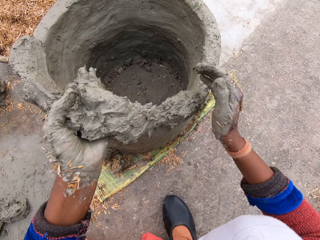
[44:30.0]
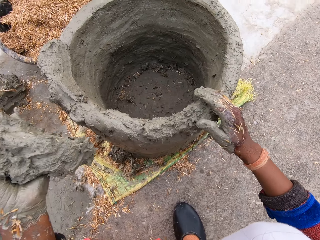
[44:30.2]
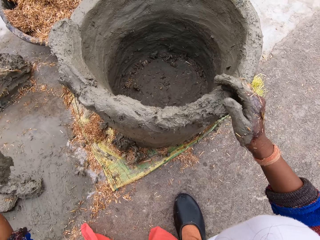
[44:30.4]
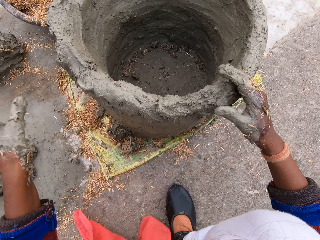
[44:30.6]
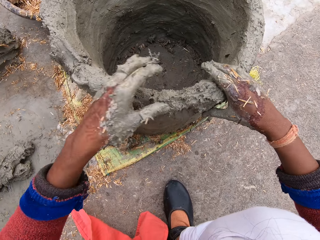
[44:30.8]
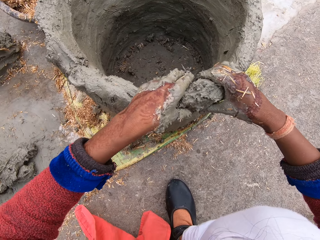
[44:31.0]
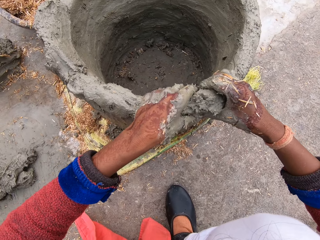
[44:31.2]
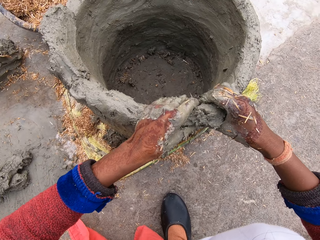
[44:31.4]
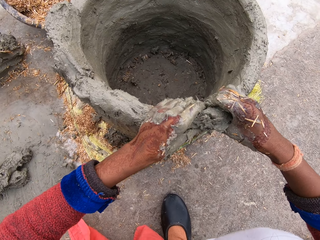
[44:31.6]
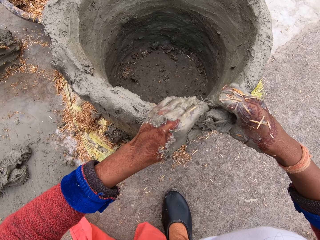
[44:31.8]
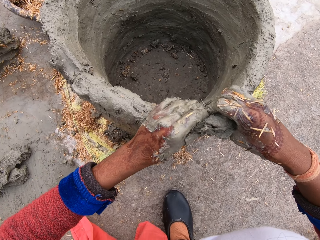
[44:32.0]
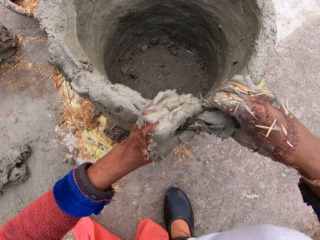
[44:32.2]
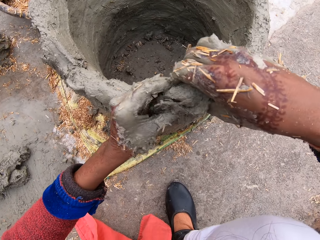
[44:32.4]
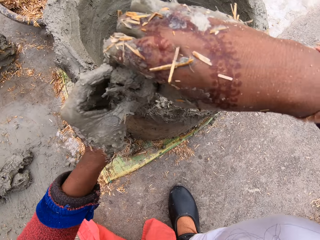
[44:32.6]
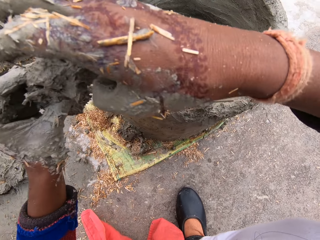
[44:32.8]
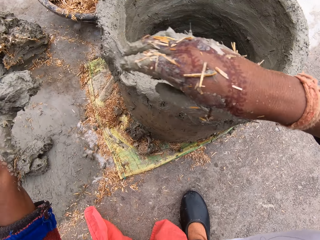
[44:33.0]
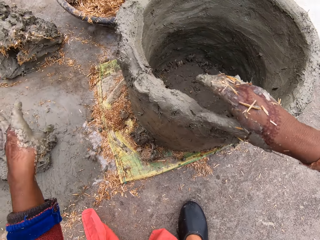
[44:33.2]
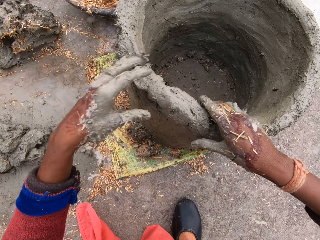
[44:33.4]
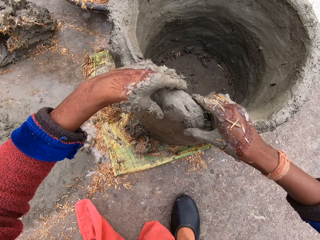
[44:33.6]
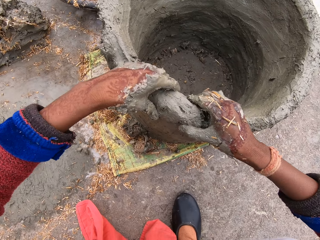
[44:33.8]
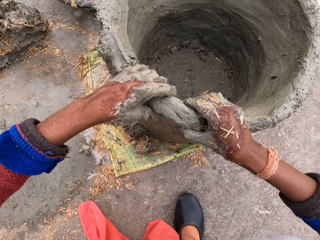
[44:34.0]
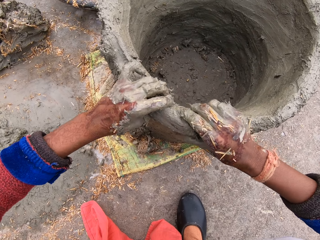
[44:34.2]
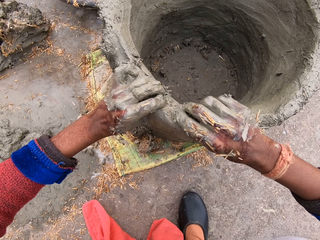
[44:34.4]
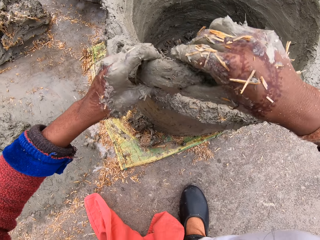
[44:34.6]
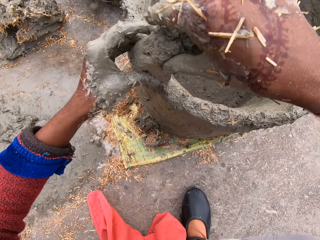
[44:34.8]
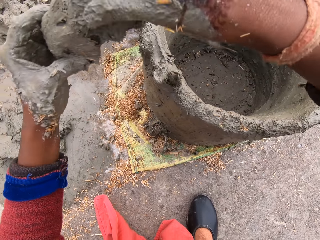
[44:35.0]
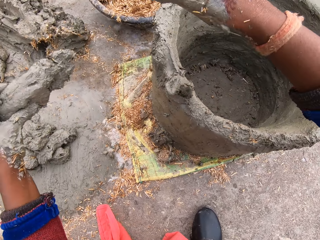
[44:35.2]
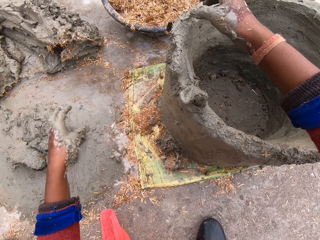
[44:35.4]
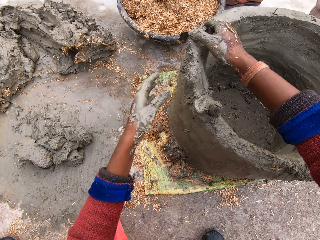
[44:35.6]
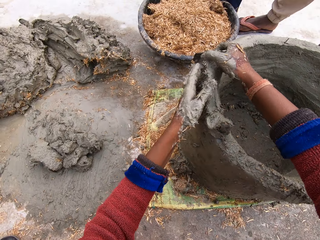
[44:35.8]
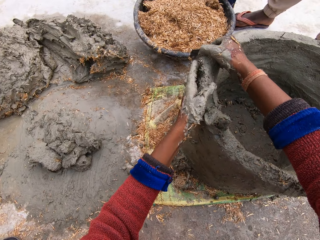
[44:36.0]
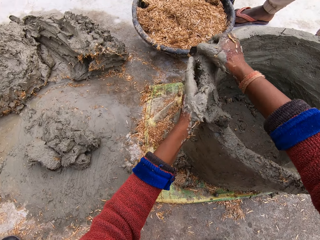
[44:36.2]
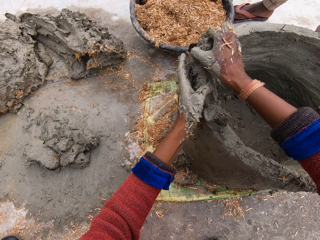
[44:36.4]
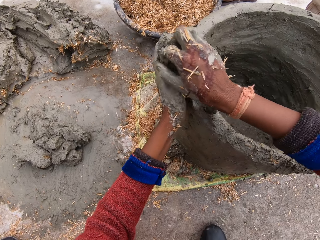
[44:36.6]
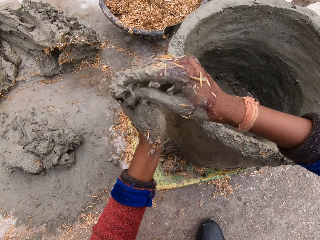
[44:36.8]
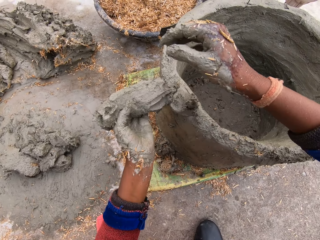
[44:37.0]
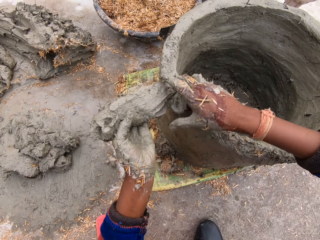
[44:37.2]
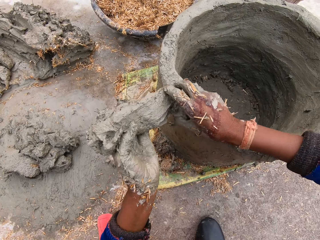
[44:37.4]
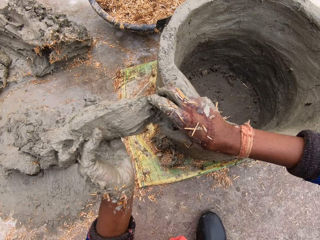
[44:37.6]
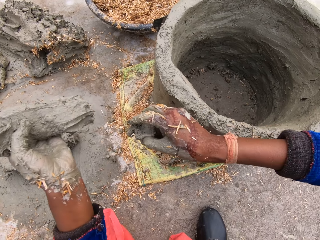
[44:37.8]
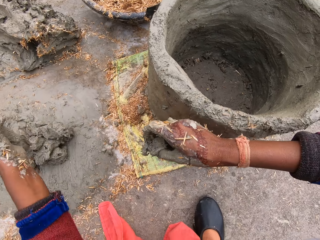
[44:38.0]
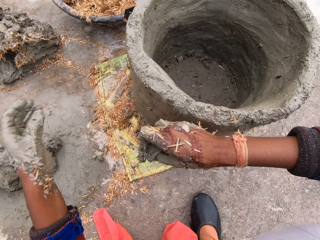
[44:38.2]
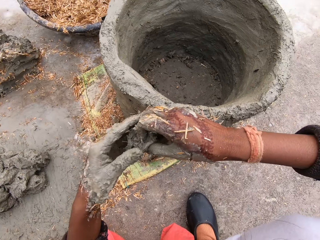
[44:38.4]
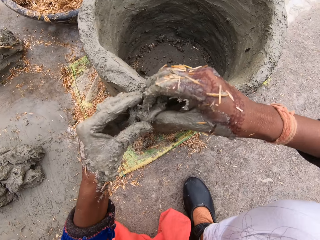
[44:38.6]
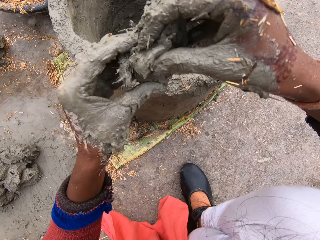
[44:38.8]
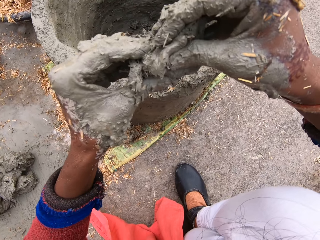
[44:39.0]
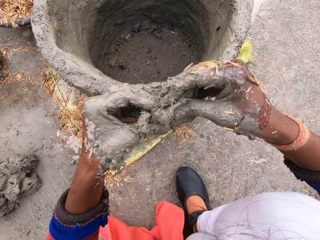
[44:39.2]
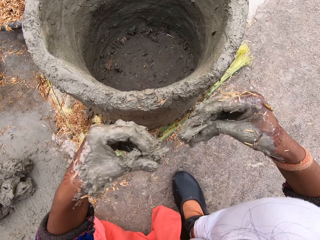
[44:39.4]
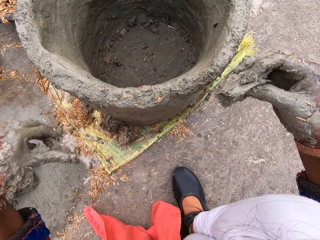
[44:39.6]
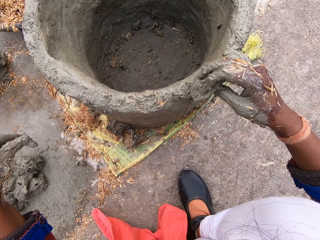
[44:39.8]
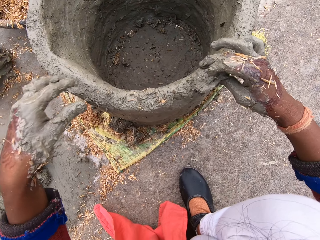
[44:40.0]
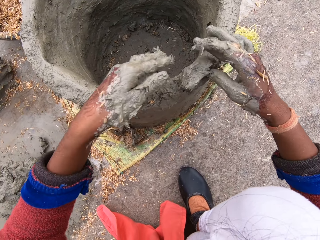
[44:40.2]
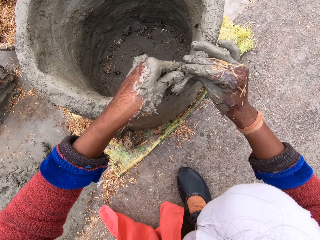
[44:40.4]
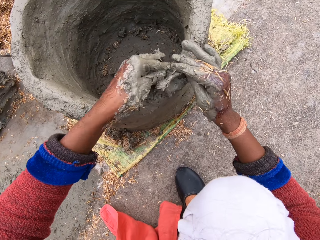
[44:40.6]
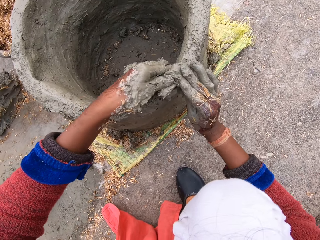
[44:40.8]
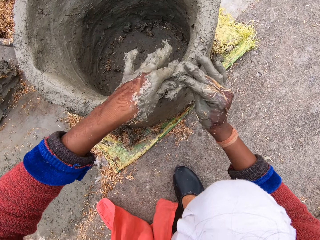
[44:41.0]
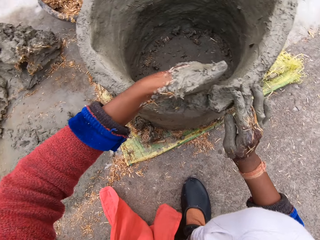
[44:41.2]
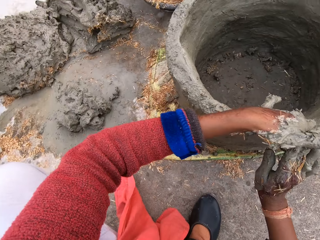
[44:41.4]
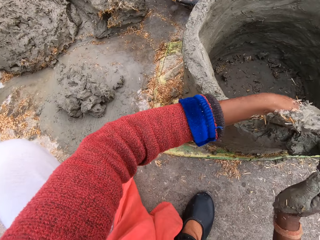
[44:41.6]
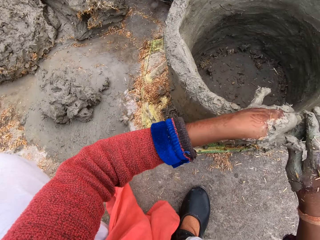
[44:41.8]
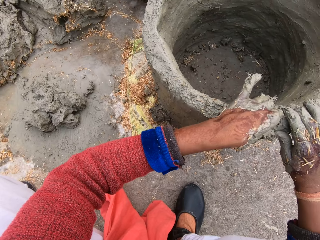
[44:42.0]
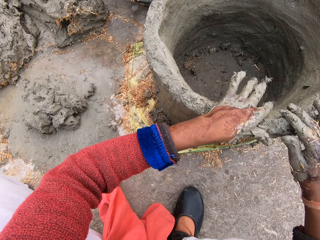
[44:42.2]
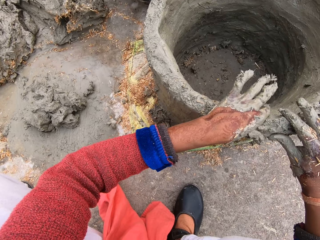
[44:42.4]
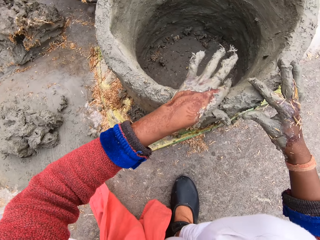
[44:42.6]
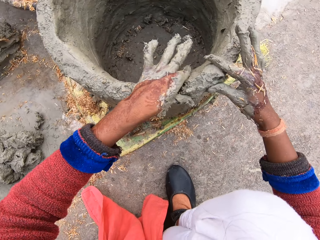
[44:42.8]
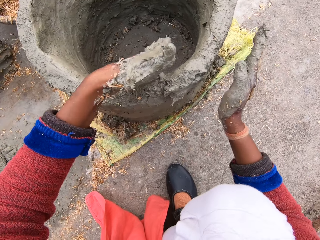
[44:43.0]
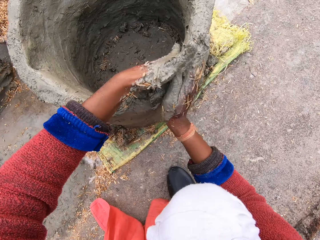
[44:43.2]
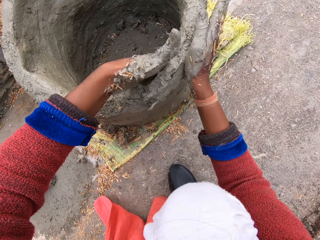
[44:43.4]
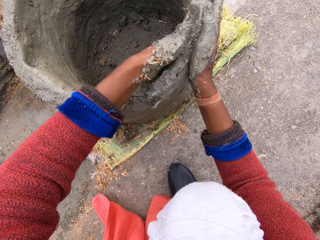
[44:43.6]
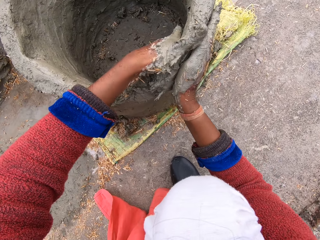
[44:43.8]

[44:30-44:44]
The camera wearer drops mortar mix on the ground. She takes out some mortar mix from the flower pot. She drops the mortar mix on the ground. She takes out some mortar mix from the flower pot. She drops the mortar mix on the ground. She takes out some mortar mix from the flower pot. She drops the mortar mix on the ground. She takes out some mortar mix from the mortar mix in her hand. She molds the flower pot with the mortar mix. She converses with a man.

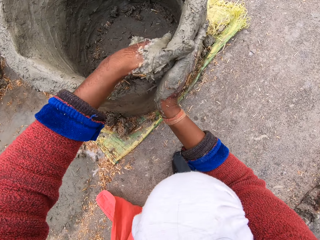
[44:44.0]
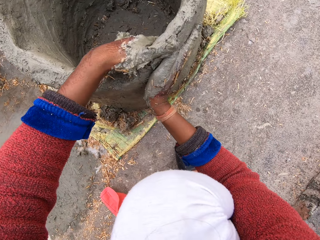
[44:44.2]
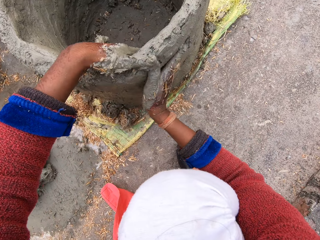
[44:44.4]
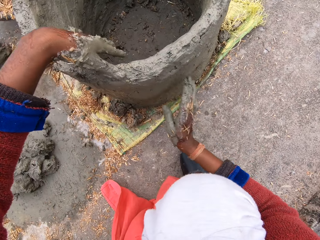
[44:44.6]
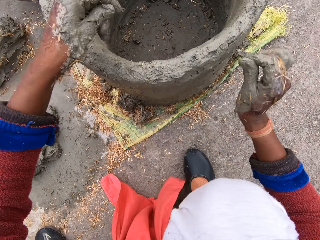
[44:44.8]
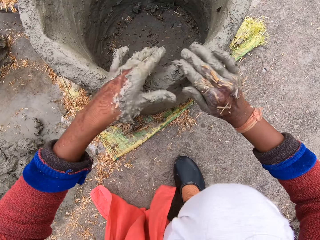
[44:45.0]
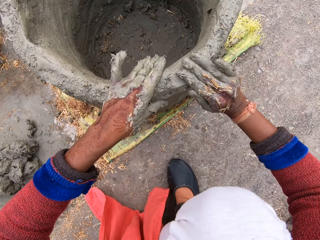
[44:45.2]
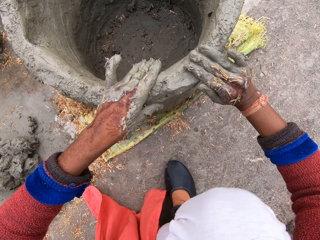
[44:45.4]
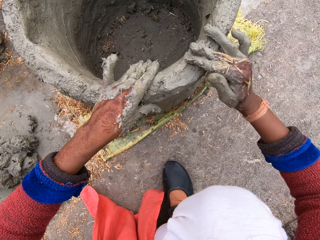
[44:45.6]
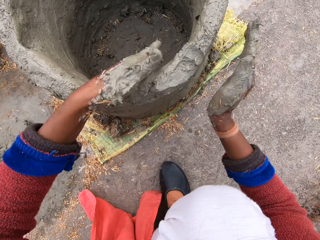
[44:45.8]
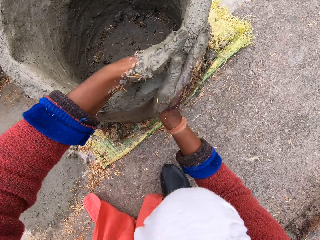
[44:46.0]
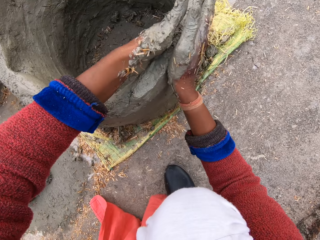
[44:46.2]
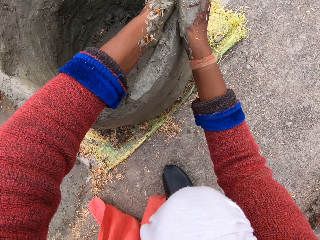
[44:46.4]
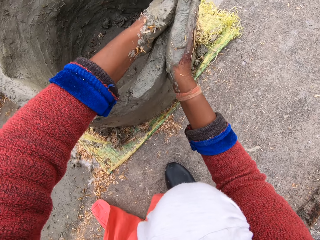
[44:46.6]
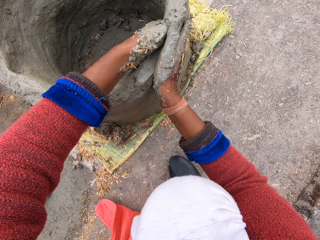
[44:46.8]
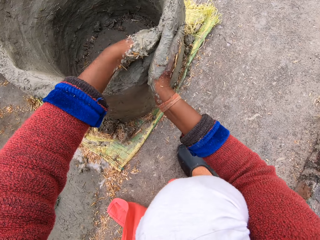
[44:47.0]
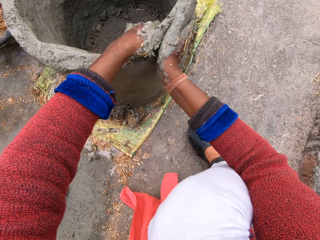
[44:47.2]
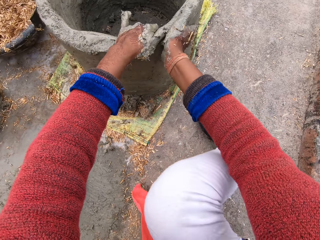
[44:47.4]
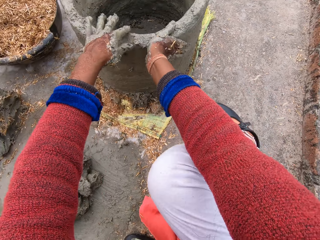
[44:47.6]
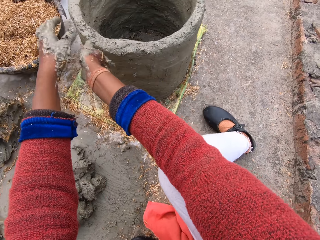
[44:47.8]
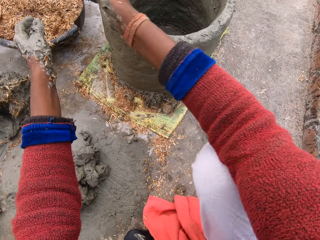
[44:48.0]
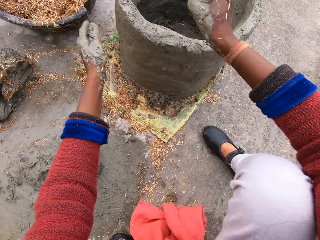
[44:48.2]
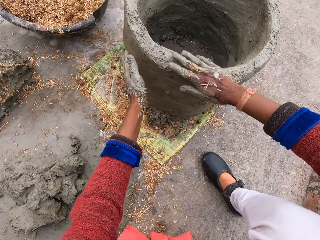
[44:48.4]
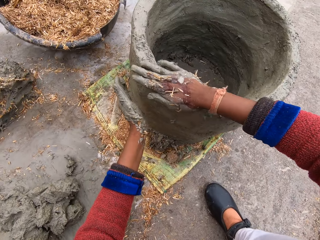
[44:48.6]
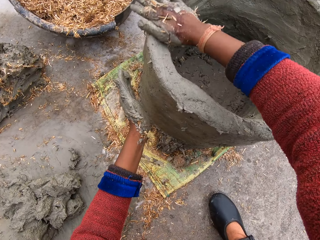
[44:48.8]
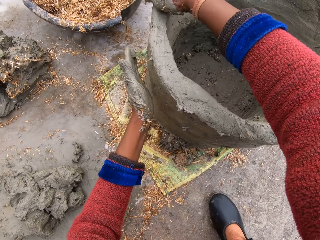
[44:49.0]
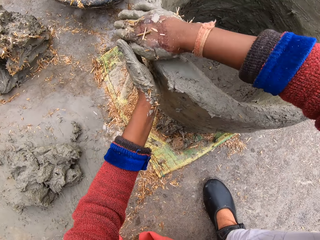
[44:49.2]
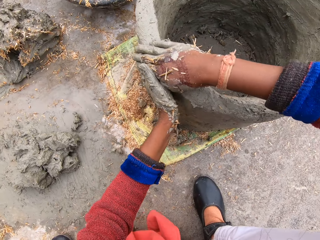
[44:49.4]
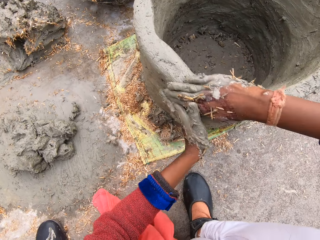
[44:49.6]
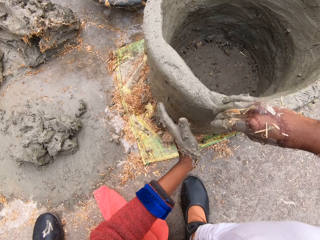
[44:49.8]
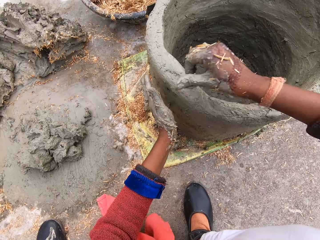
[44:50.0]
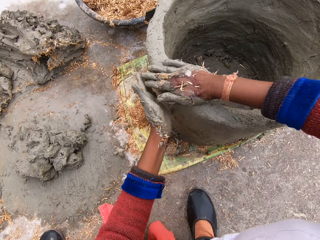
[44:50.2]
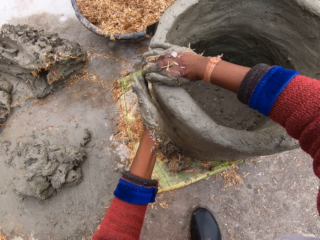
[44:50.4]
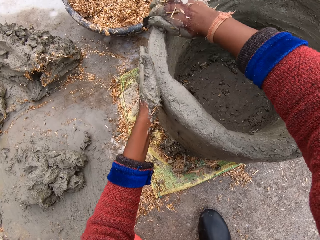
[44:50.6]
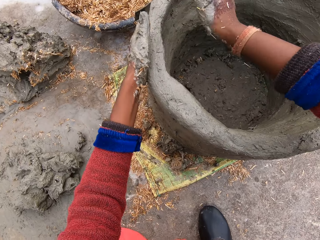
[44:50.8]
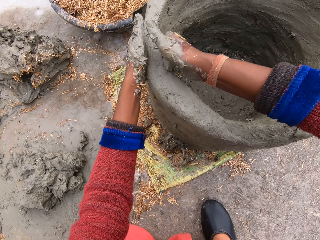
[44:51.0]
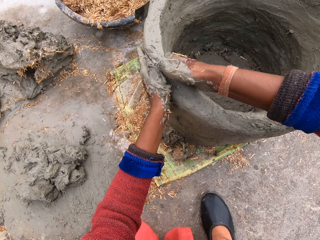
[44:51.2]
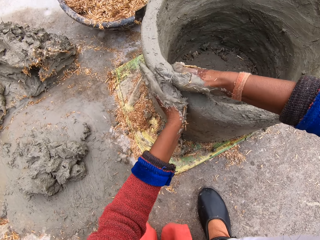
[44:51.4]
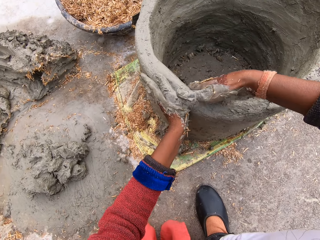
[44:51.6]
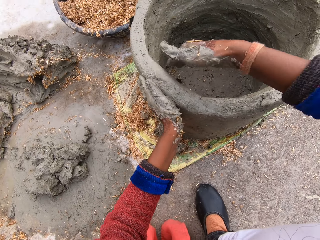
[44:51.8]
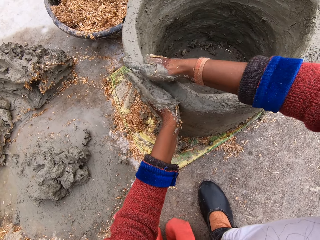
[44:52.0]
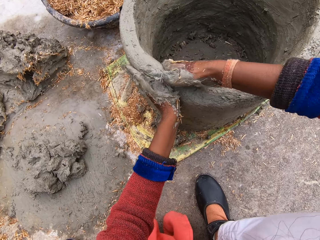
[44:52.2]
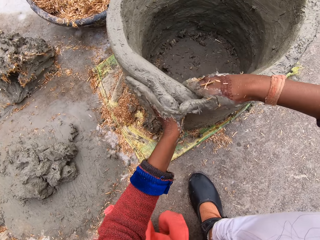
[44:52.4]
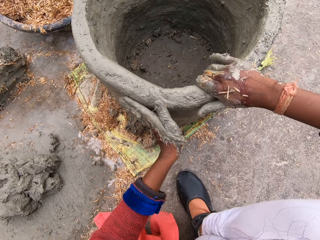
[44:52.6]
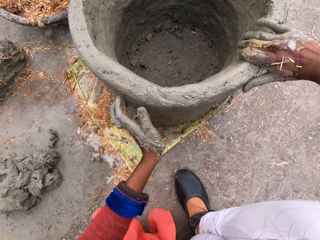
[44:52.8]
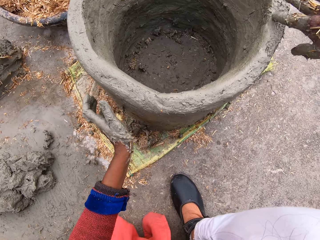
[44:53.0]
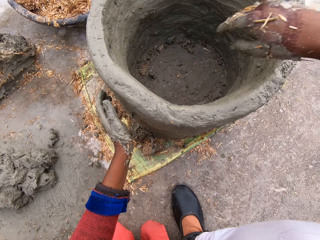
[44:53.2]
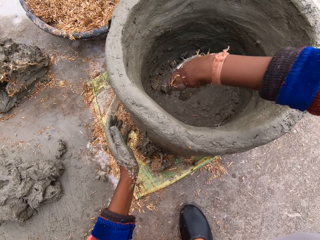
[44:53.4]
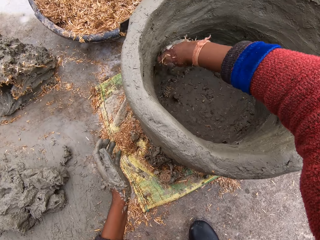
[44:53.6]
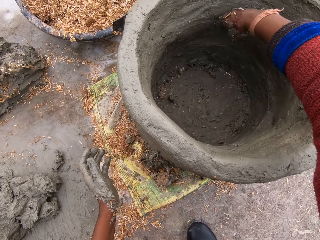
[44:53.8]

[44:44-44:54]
The camera wearer makes the pot, conversing. She smoothens the flower pot with her hand.
